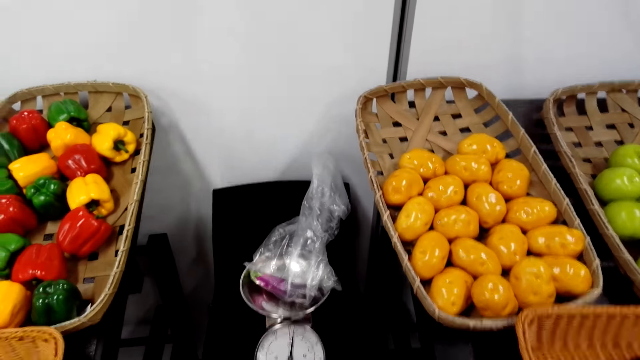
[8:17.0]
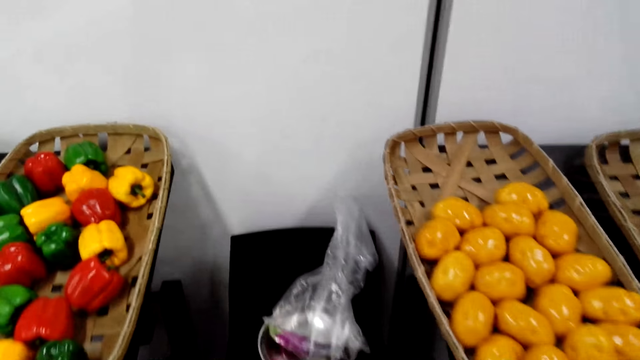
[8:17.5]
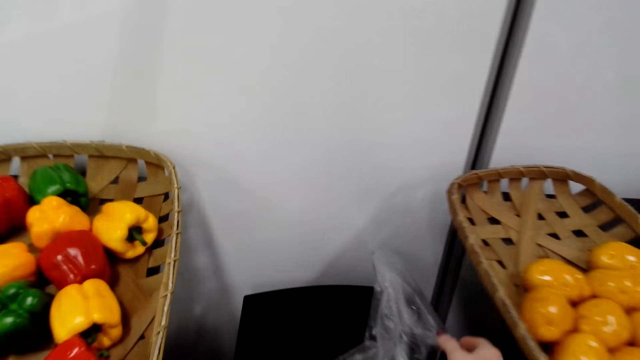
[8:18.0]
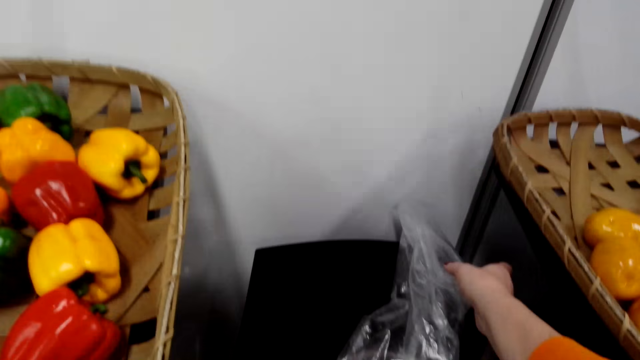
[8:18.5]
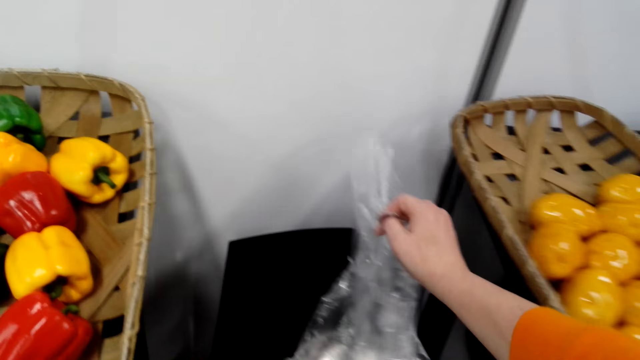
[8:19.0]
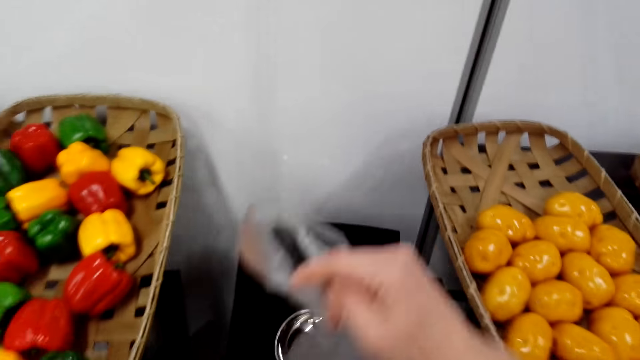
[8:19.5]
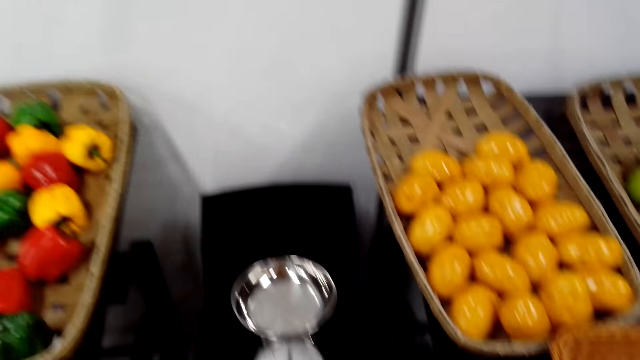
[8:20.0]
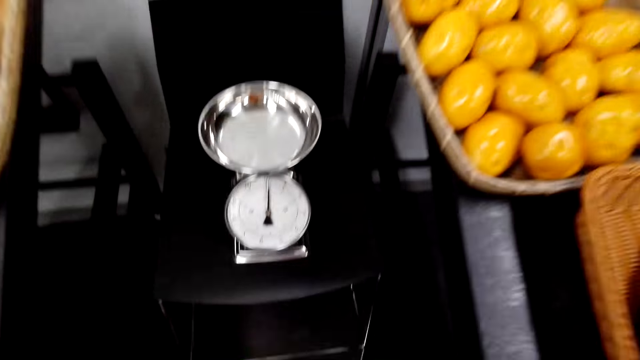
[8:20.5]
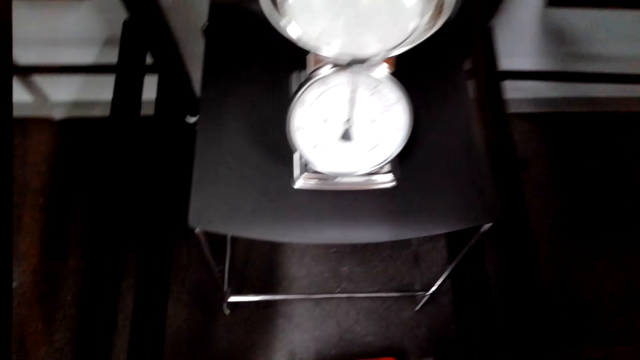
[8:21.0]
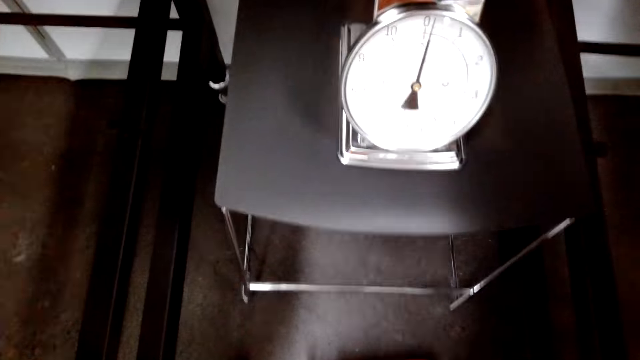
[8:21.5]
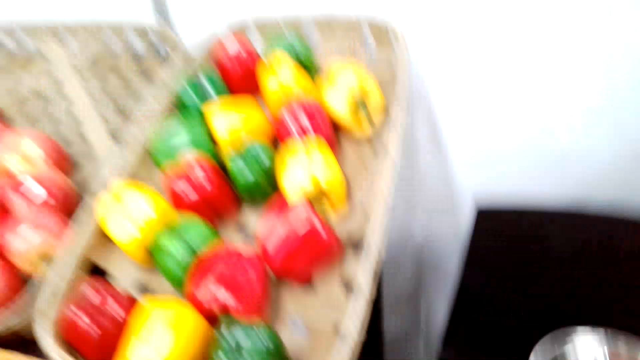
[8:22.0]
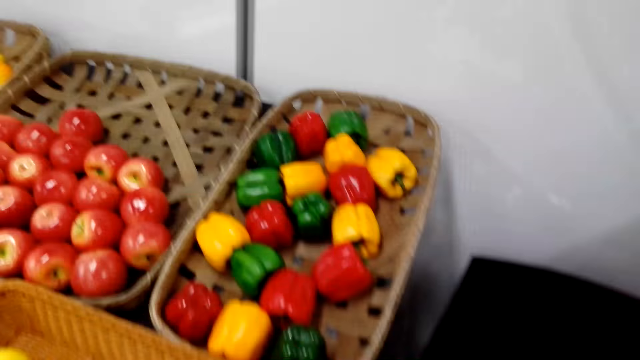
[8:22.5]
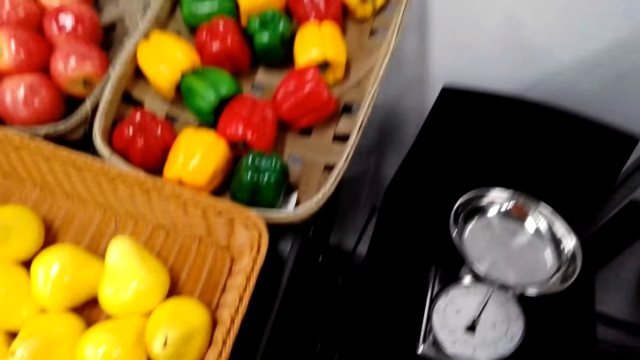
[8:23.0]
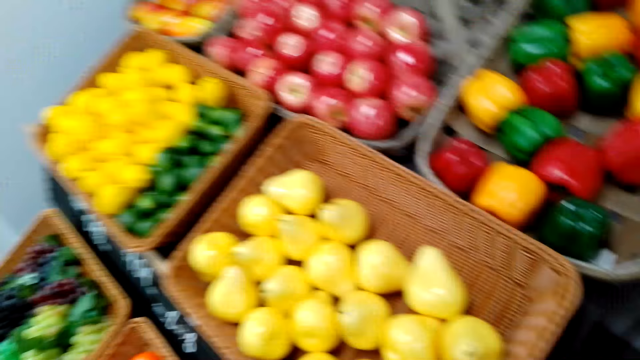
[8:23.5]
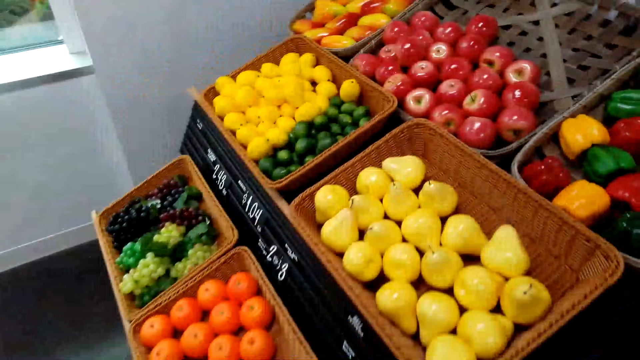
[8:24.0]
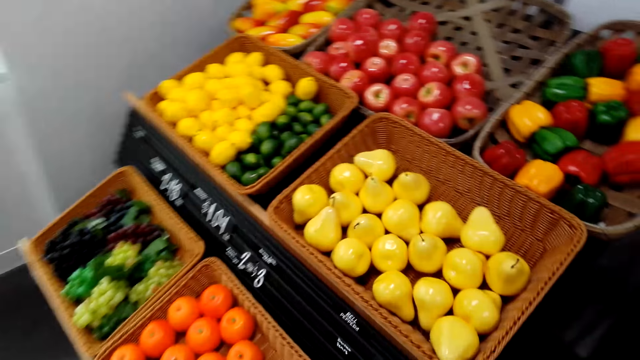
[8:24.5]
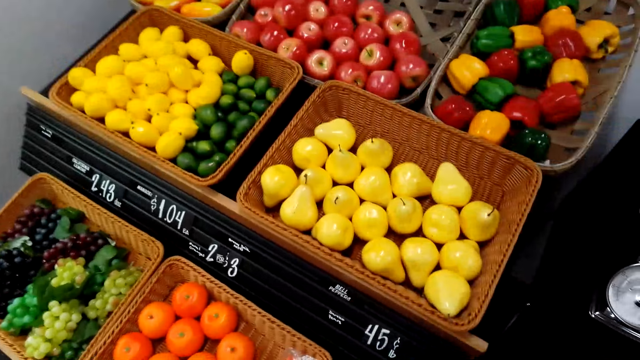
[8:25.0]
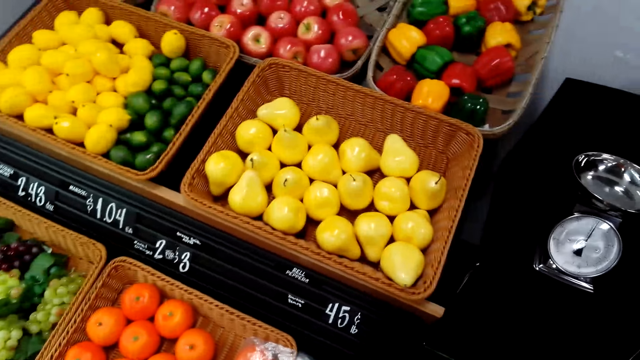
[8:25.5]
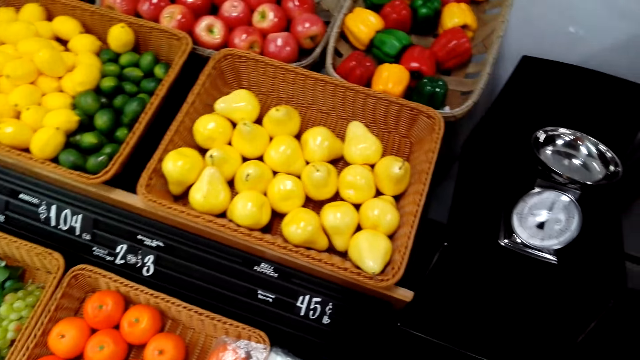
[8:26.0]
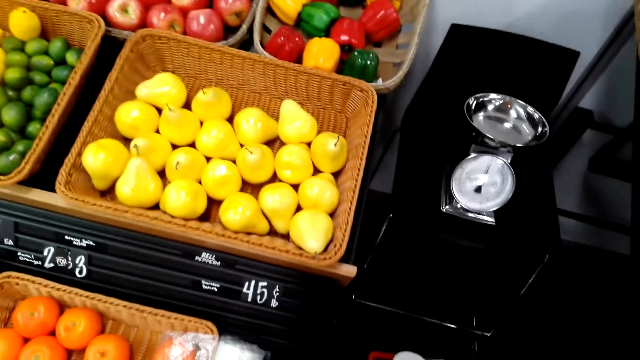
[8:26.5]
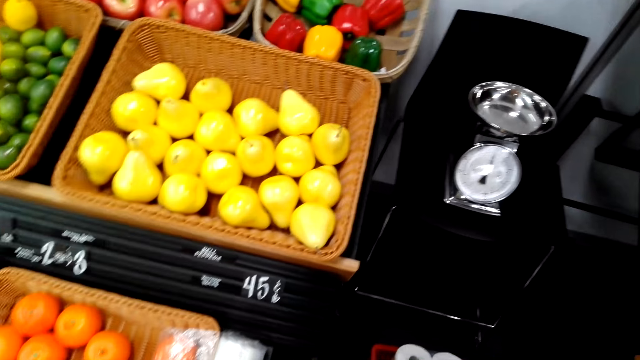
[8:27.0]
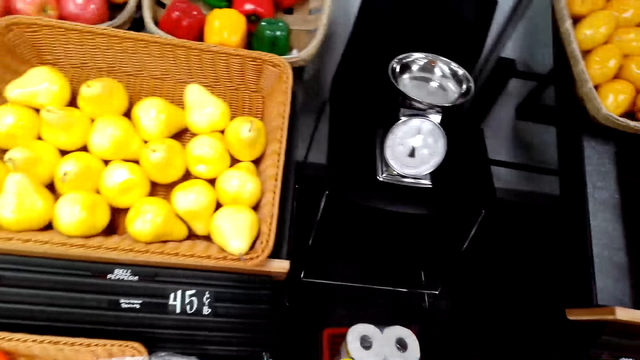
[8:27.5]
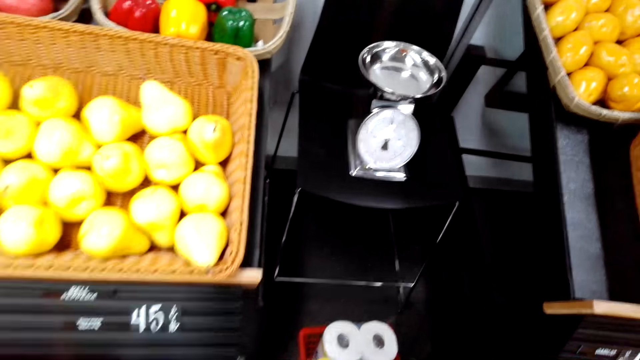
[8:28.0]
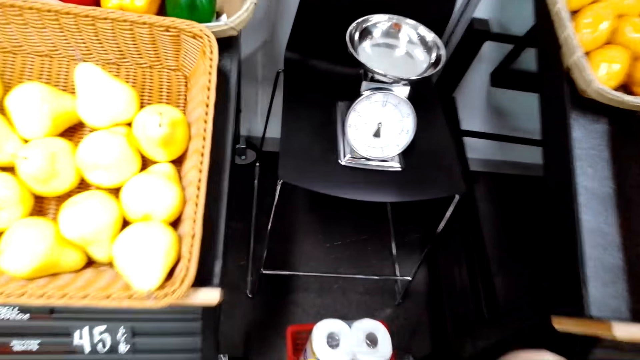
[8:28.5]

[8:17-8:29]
The camera wearer looks around. They pick up an eggplant. They do something. They look around.

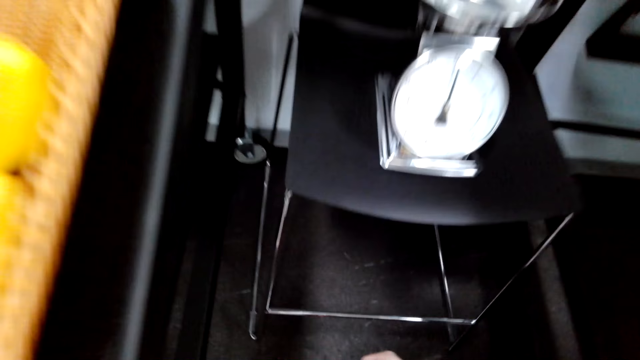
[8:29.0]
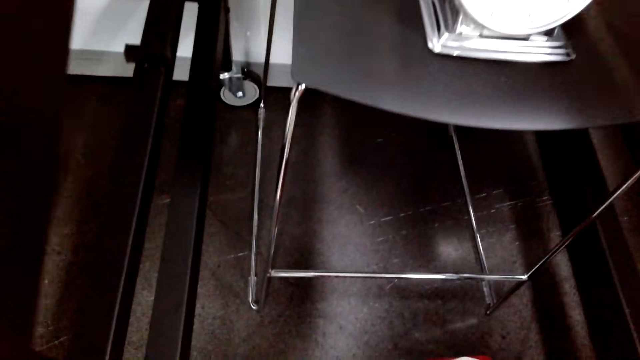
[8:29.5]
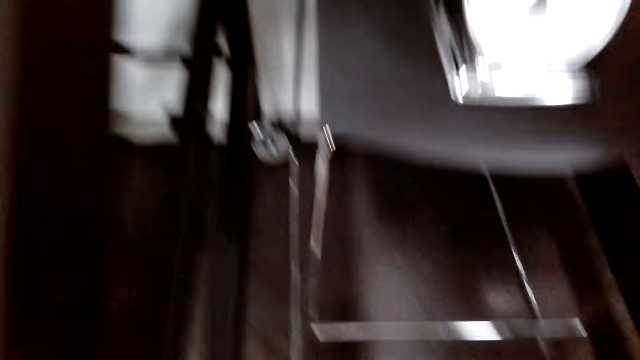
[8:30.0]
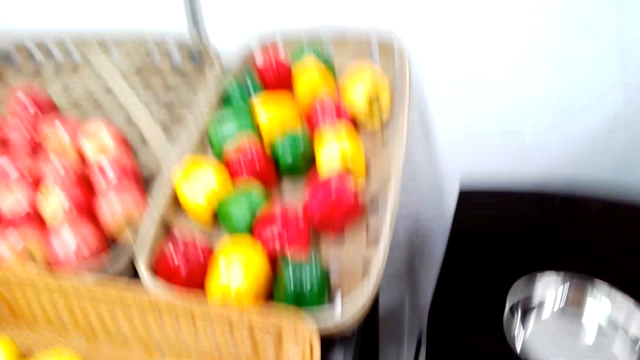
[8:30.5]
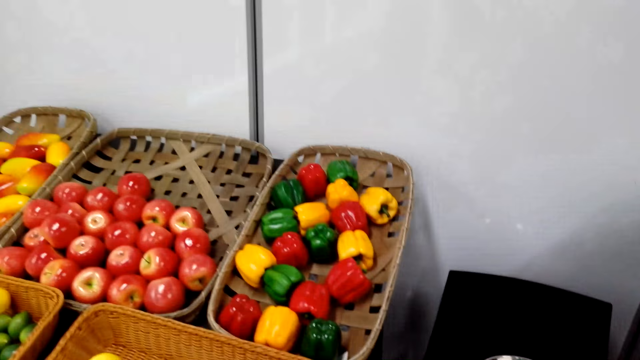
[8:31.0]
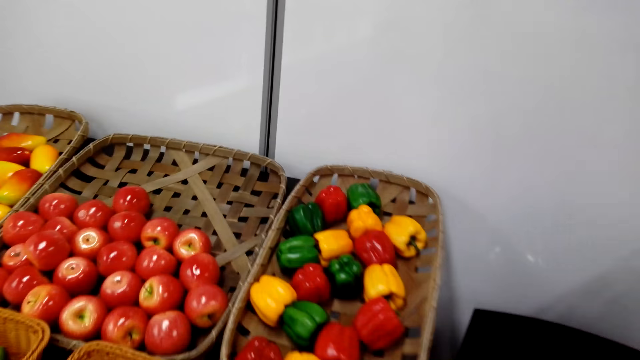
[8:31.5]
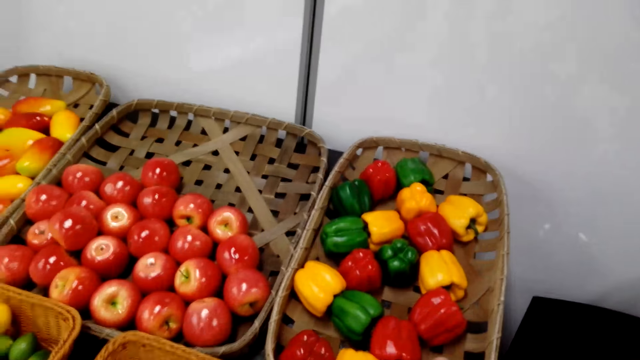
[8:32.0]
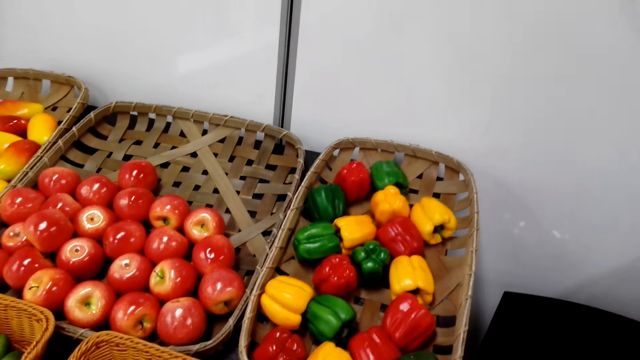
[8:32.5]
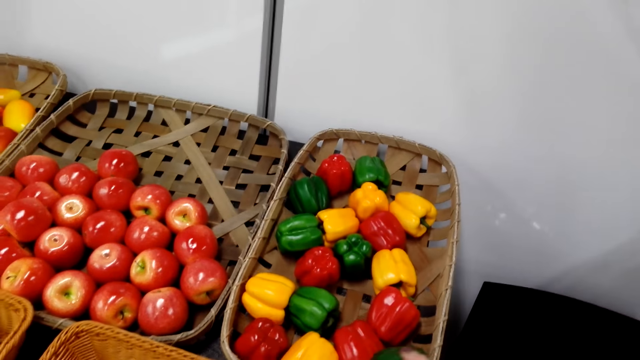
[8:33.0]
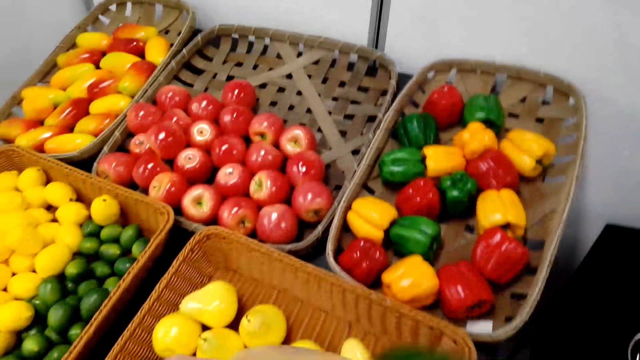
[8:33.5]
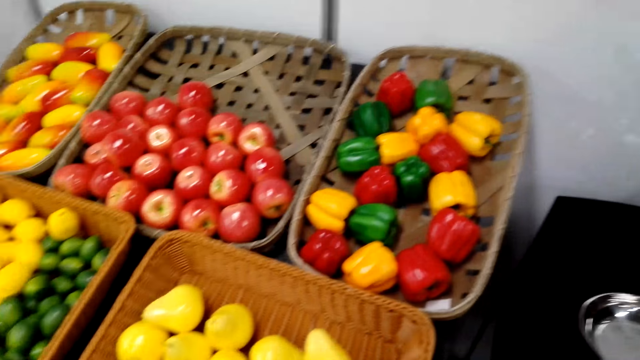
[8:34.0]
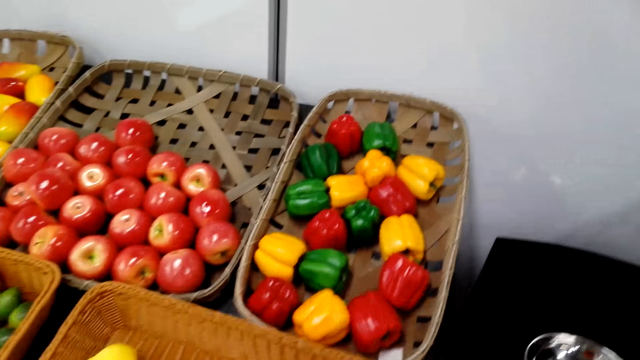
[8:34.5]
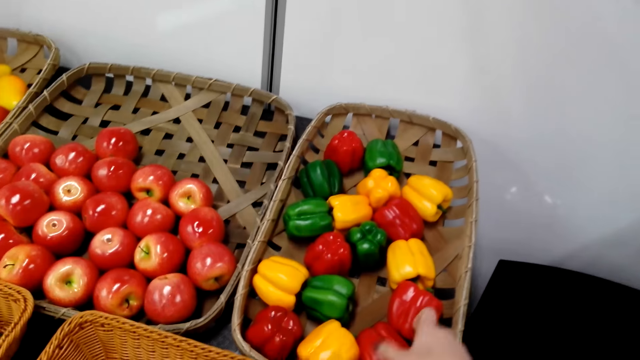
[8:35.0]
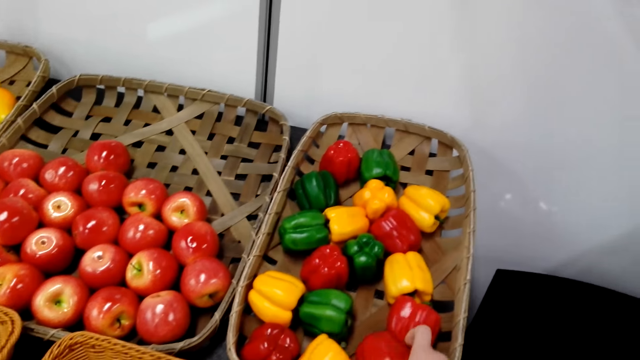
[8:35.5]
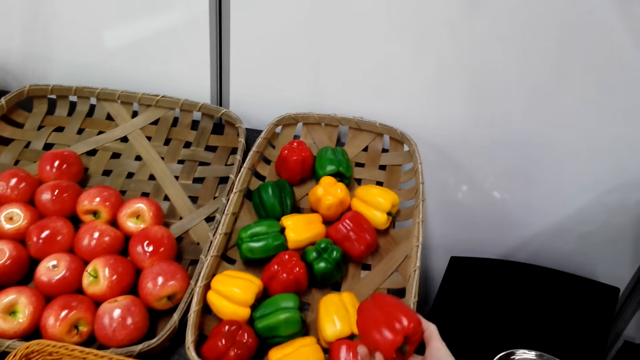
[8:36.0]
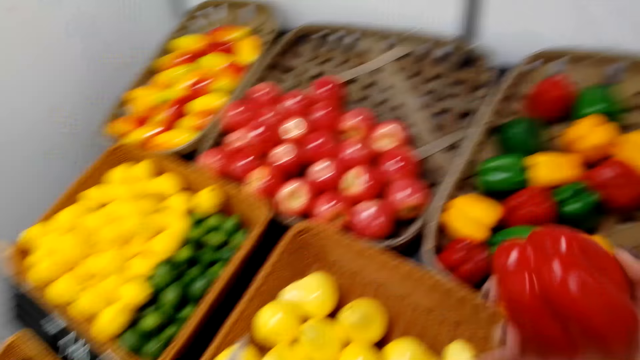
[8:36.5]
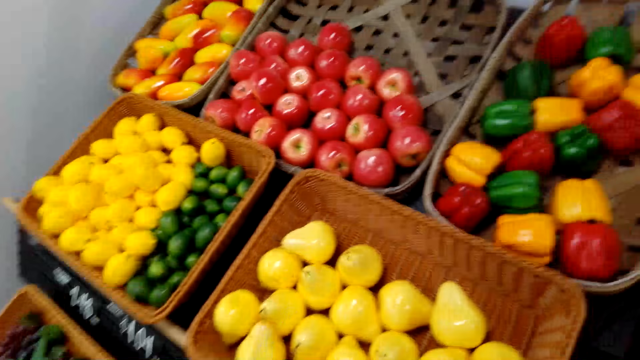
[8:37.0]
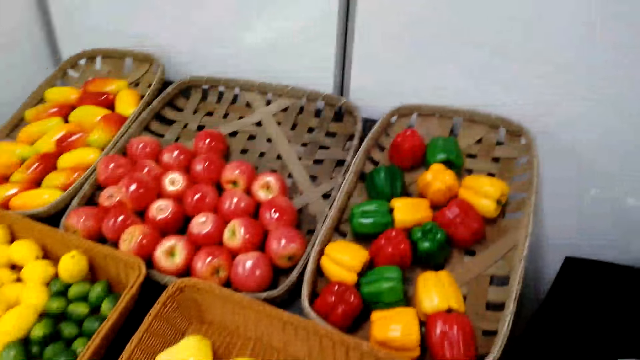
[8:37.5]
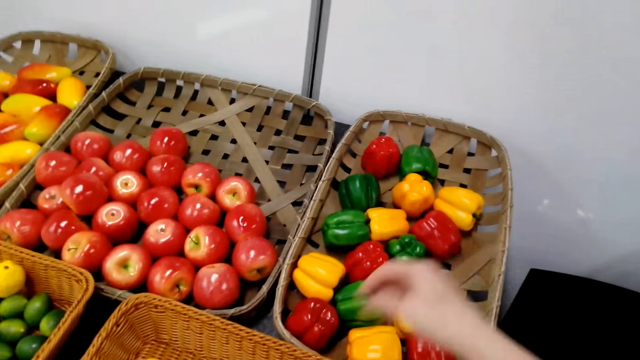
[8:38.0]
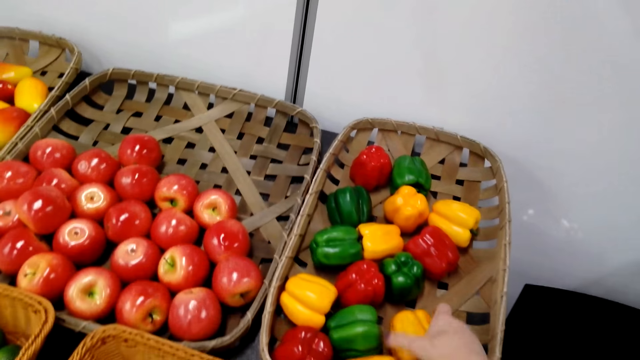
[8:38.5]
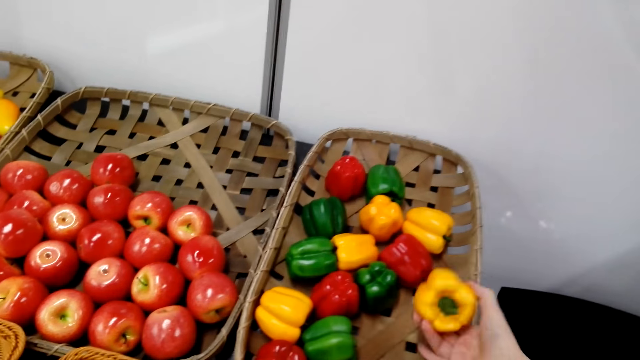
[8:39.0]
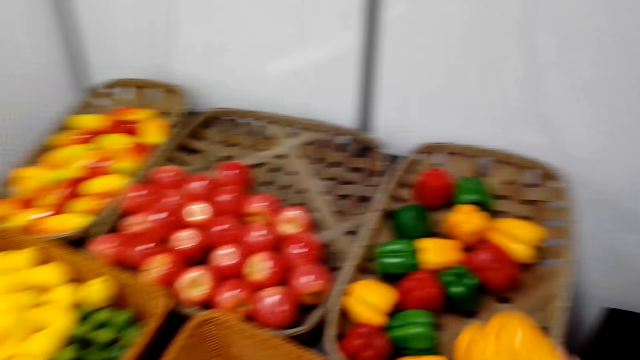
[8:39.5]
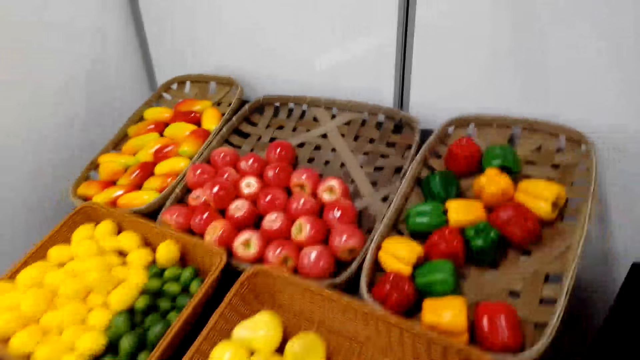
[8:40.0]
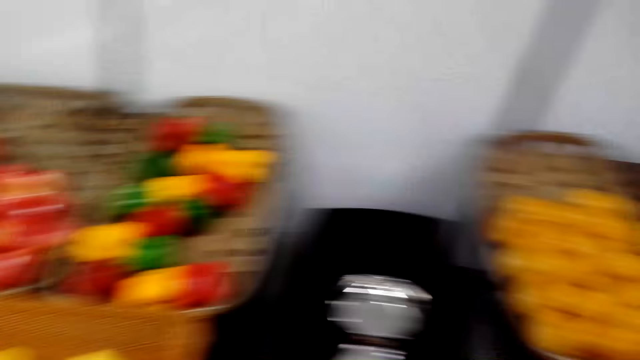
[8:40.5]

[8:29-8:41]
The camera wearer moves. They pick up a bell pepper in the reef basket. They pick up the bell pepper repeatedly.
